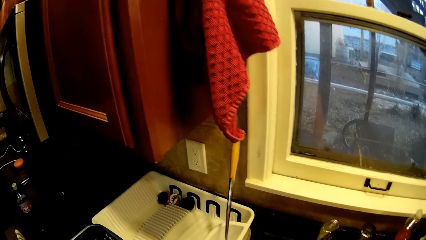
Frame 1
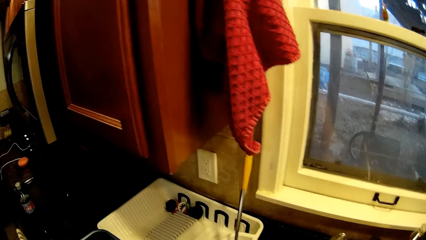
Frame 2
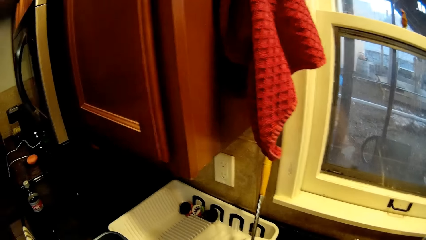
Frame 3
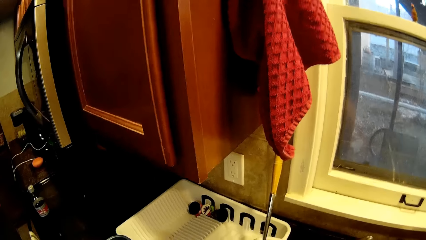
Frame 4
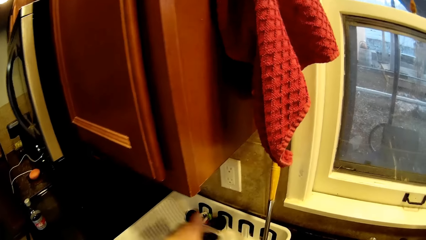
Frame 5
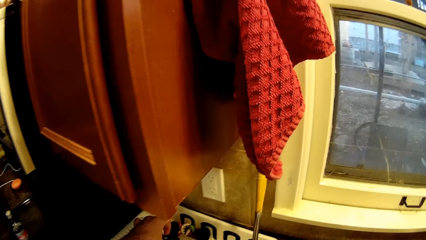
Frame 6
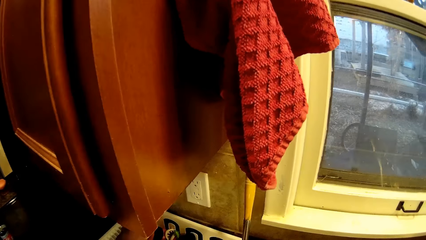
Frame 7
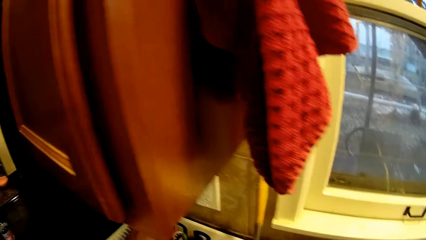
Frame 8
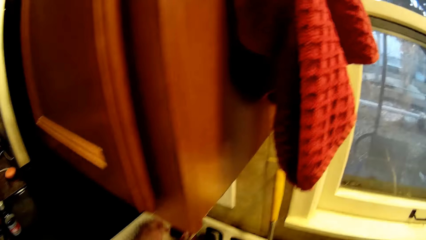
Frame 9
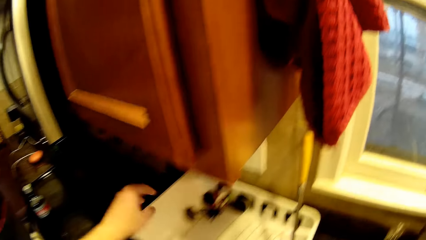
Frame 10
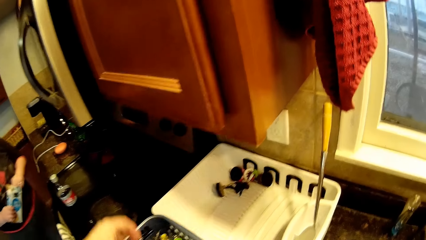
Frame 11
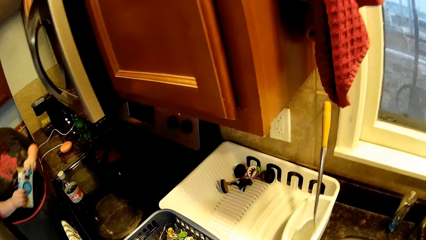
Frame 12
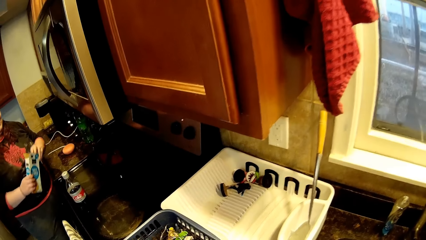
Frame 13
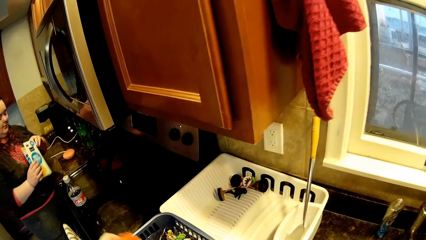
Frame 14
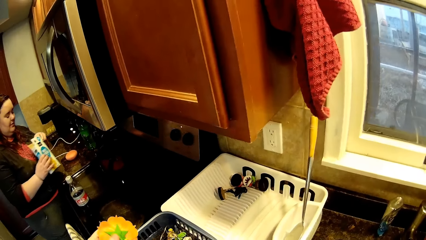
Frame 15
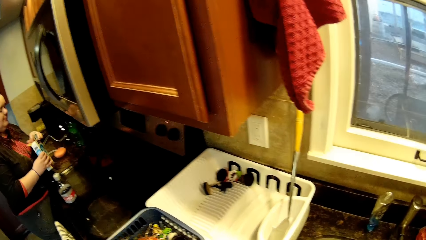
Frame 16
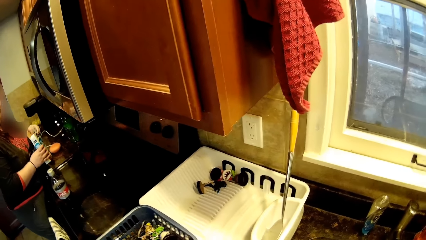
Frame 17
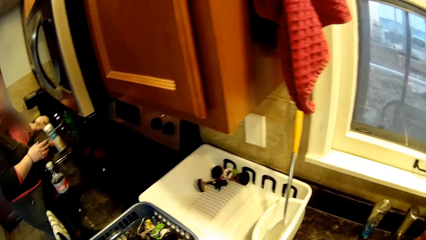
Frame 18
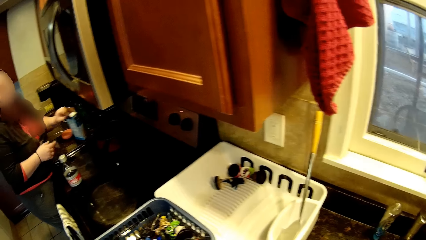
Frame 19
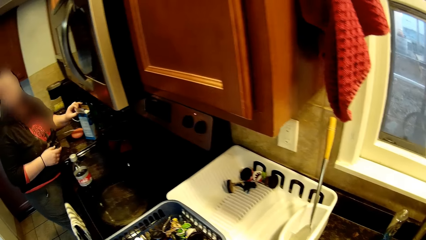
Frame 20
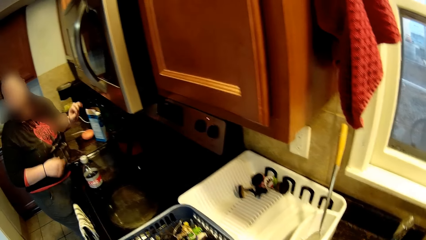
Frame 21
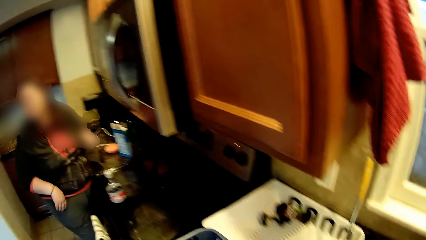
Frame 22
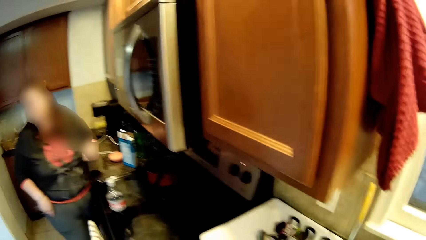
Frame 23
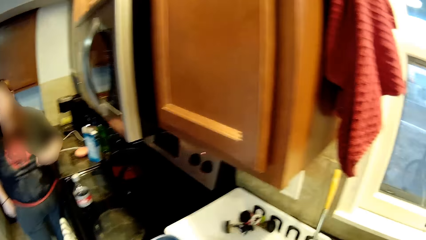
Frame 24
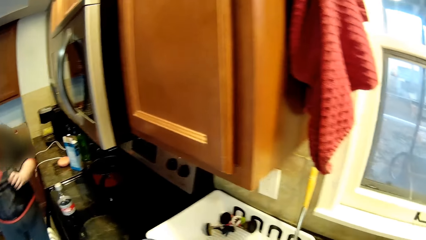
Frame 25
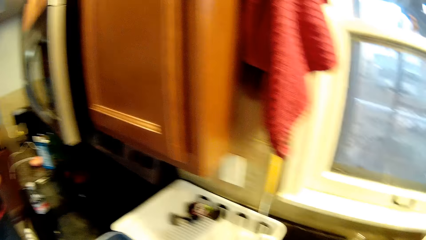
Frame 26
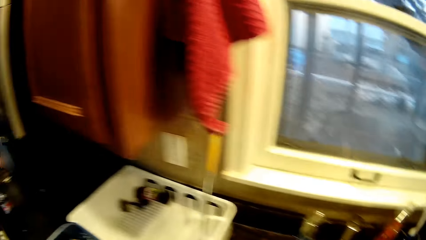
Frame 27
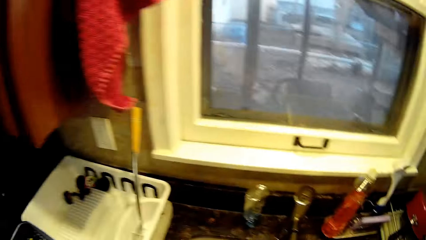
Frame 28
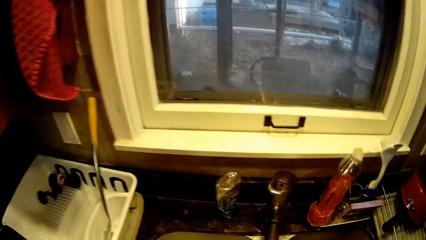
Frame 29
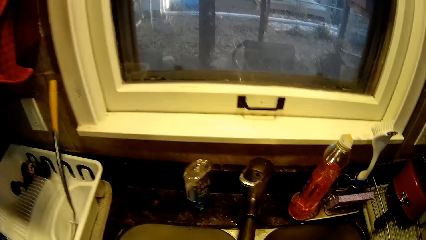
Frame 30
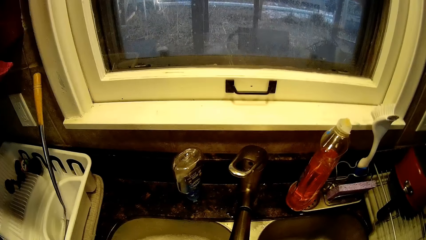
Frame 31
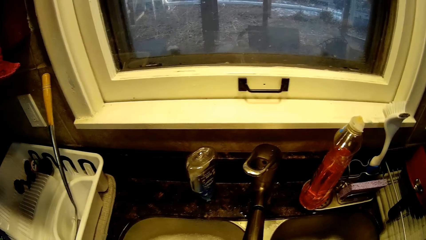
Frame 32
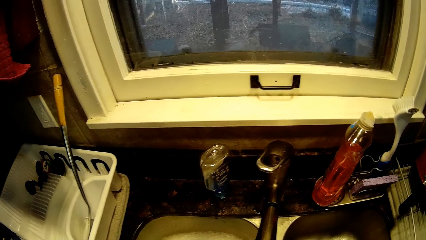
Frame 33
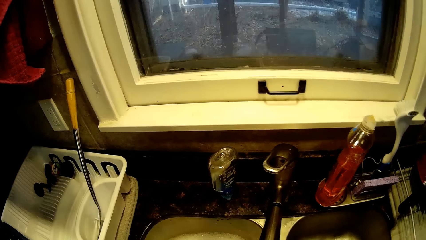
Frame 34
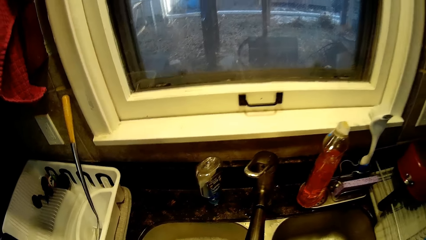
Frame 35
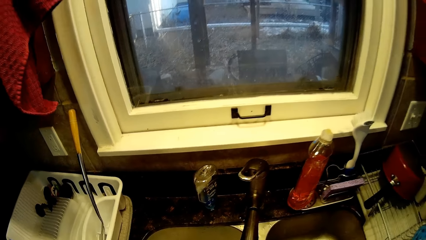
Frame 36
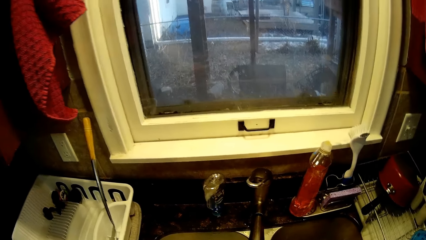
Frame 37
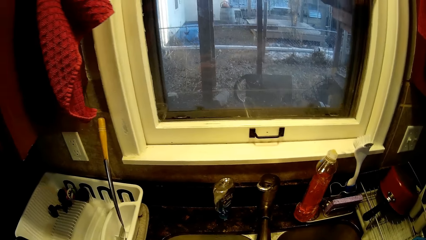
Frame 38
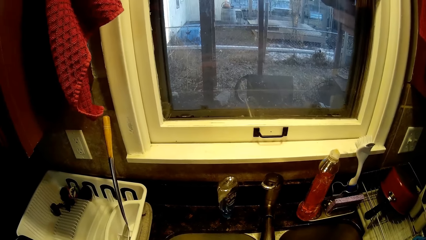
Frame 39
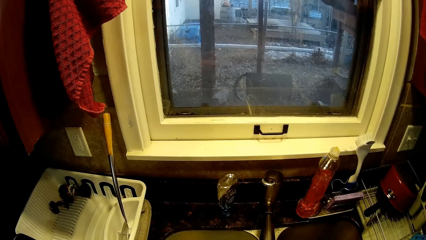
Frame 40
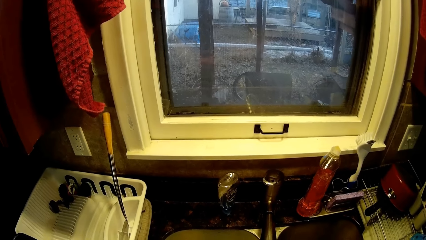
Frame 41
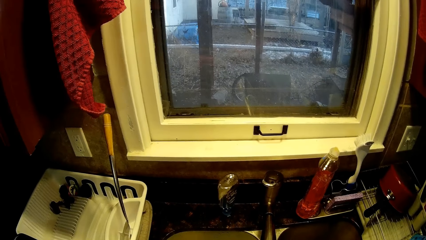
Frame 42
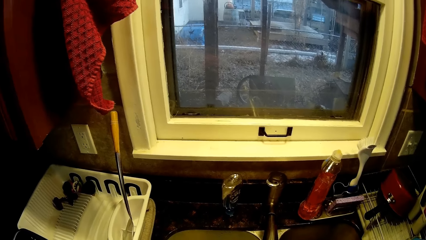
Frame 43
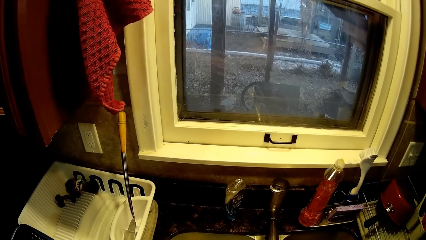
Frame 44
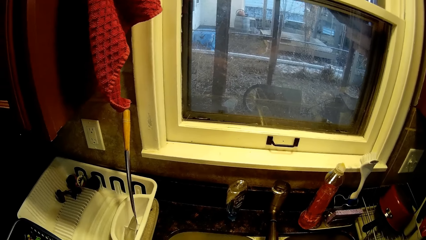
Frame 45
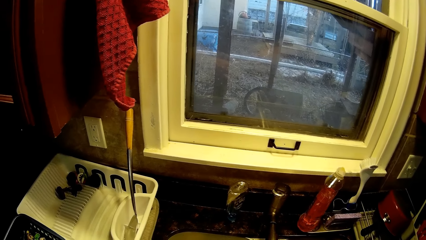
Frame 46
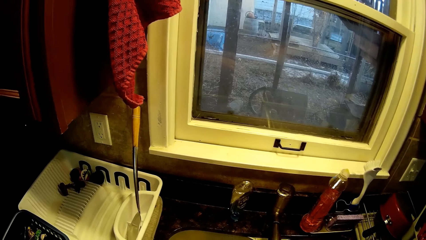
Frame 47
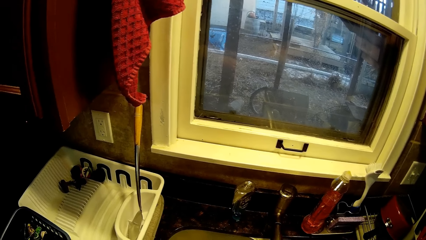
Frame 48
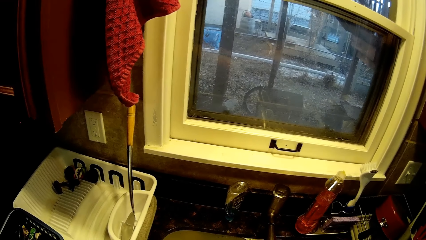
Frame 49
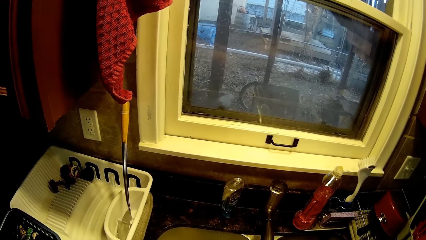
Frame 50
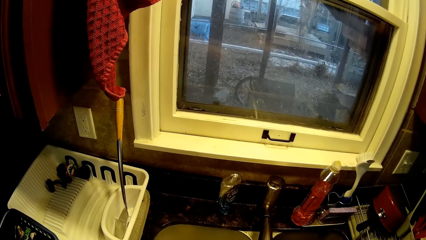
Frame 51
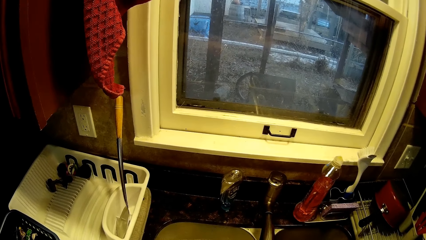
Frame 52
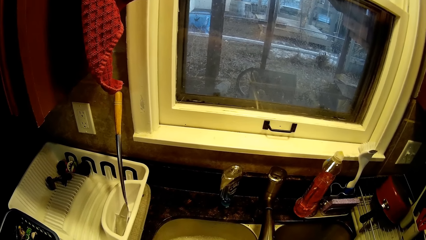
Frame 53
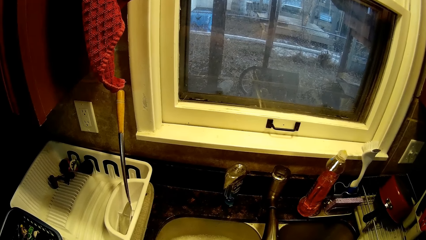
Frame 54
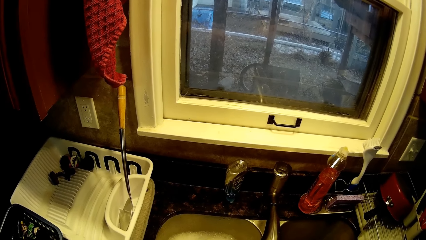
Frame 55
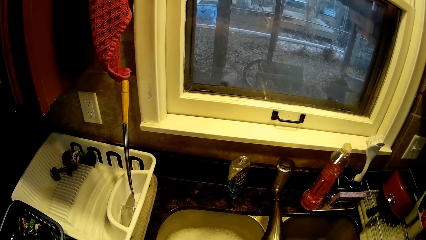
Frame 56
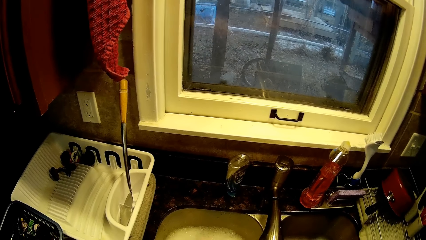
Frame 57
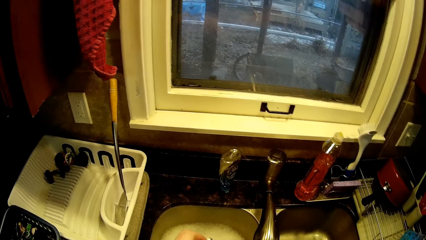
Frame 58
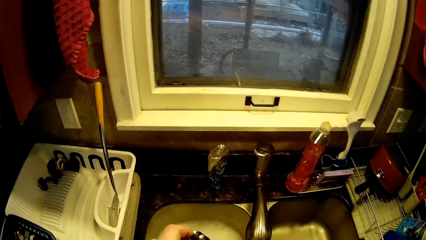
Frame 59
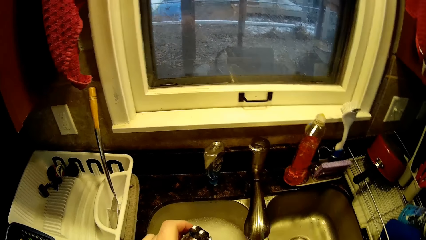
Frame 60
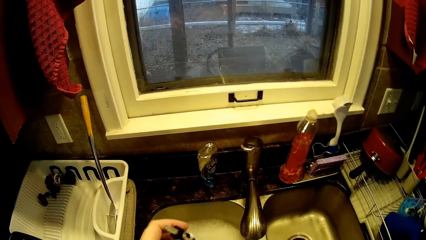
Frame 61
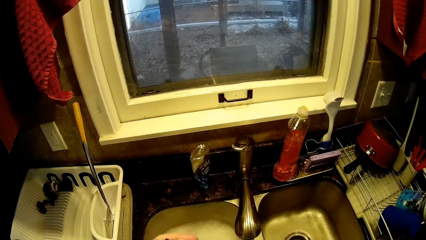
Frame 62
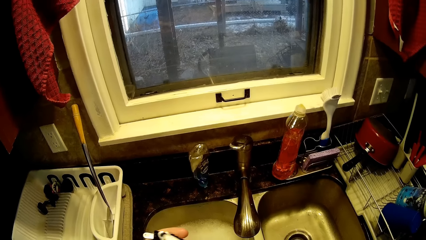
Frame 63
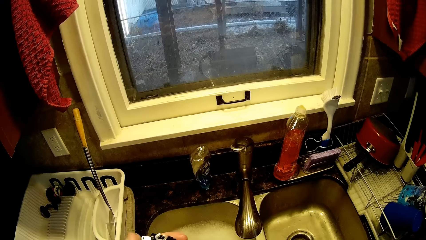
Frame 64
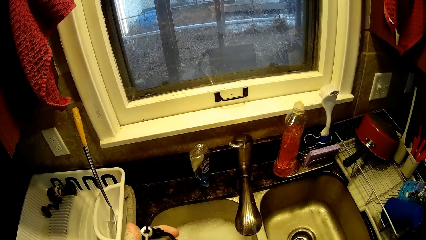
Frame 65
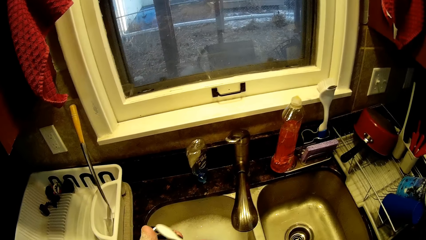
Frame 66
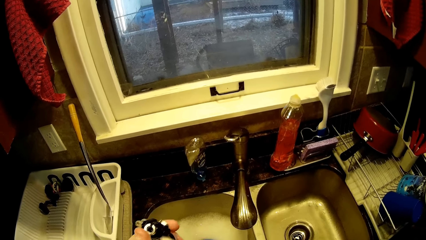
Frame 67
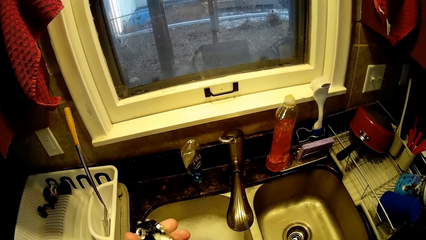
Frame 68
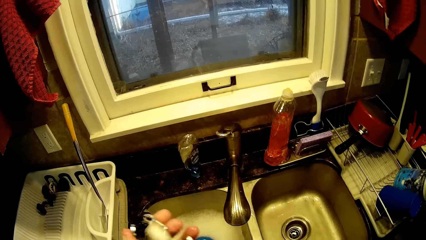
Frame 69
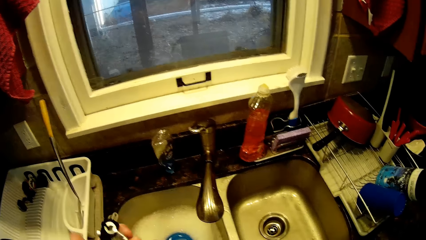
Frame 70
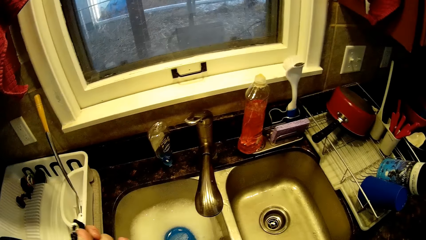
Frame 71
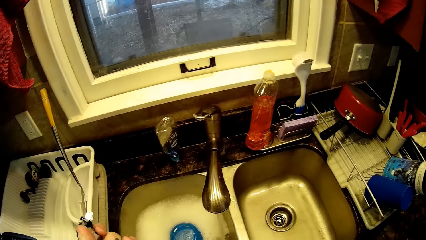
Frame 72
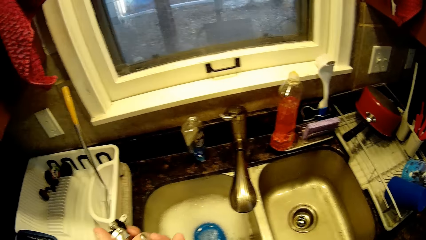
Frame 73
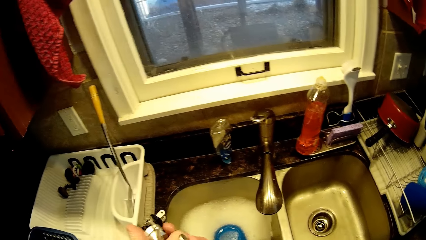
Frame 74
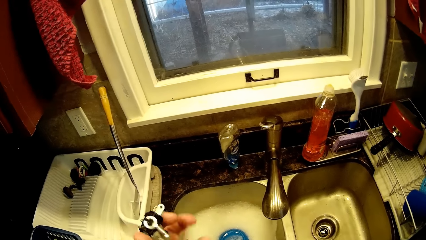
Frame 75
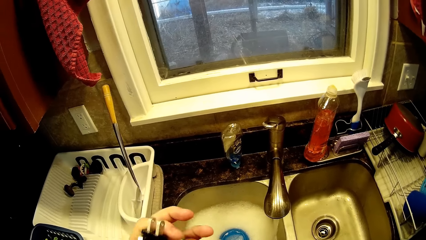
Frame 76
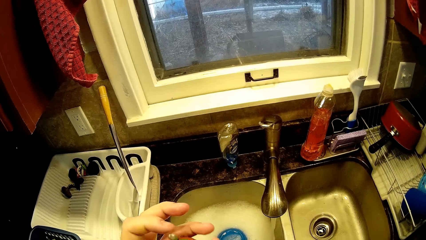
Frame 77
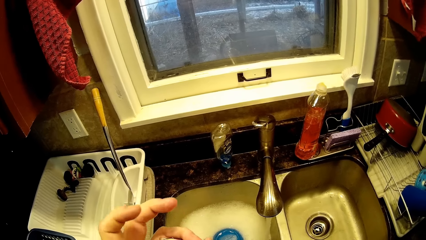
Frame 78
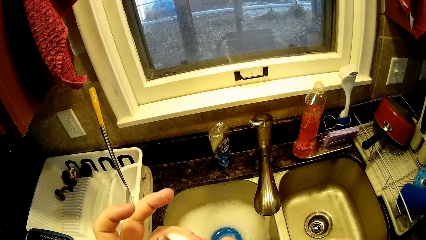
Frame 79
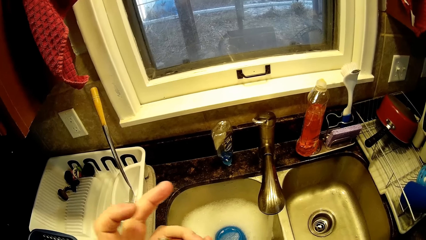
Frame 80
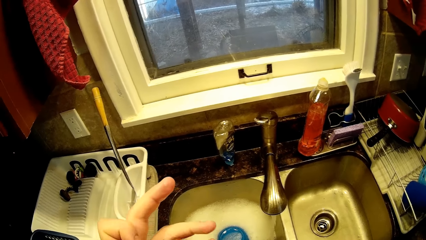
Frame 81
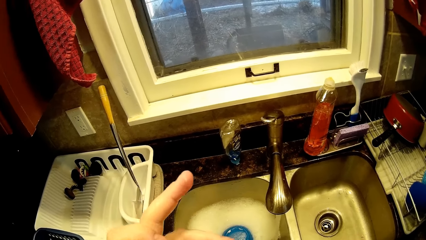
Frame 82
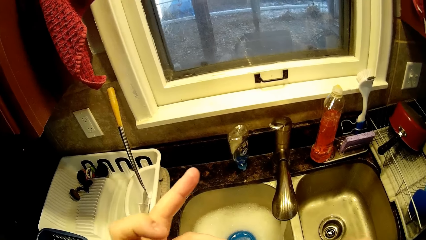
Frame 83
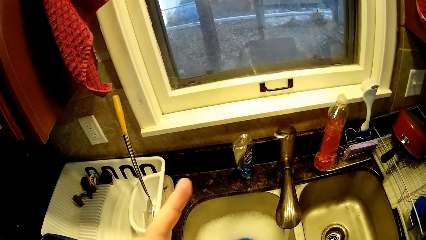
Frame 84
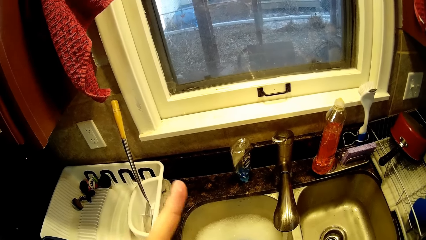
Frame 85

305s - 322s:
The camera wearer turns around. They put down a toy in a dish rack. A woman holds a packet. The camera wearer picks up the toy. The woman puts down the packet. The camera wearer puts the packet on the counter top. They turn around. They scrub the toy with a toothbrush. They scrub a lid with a brush.
